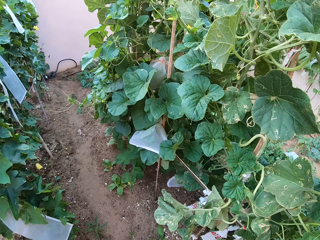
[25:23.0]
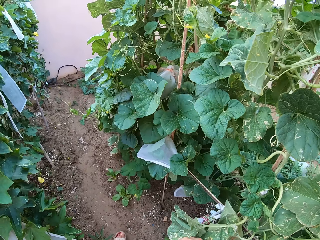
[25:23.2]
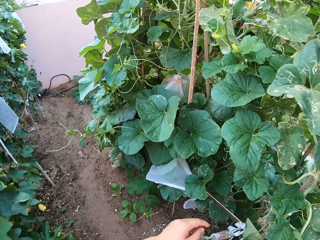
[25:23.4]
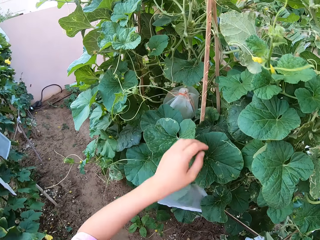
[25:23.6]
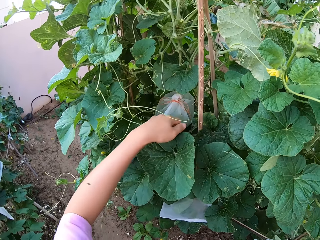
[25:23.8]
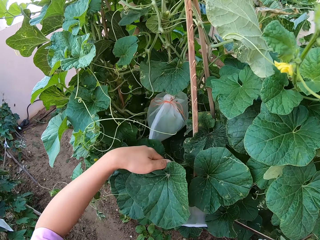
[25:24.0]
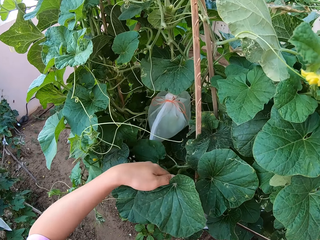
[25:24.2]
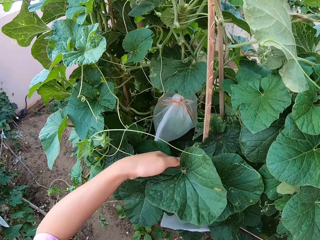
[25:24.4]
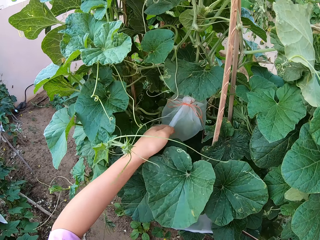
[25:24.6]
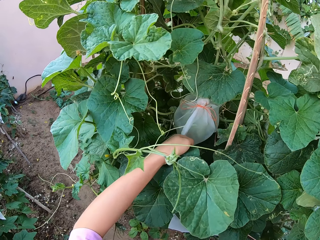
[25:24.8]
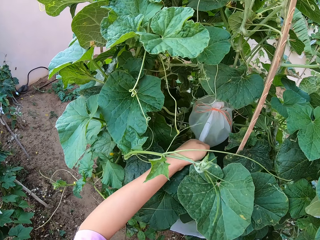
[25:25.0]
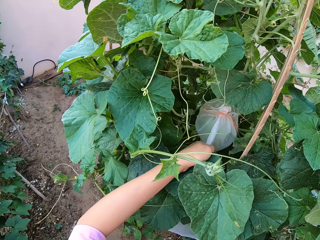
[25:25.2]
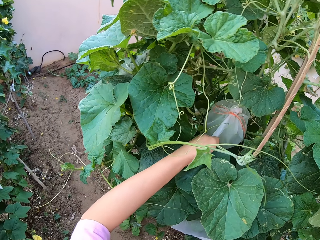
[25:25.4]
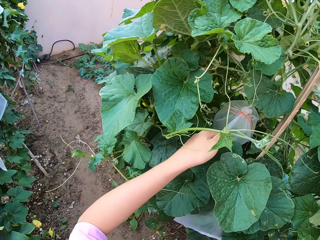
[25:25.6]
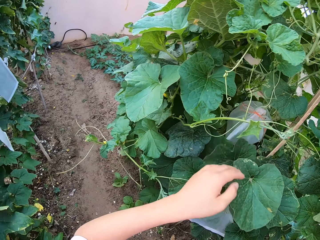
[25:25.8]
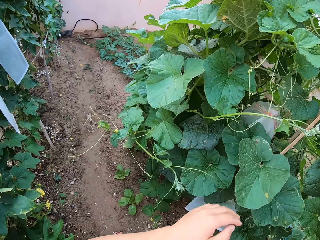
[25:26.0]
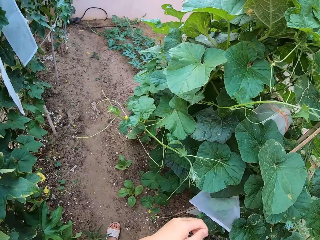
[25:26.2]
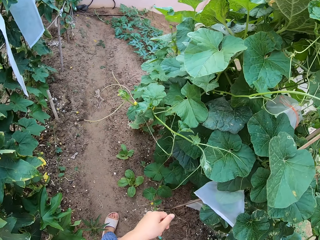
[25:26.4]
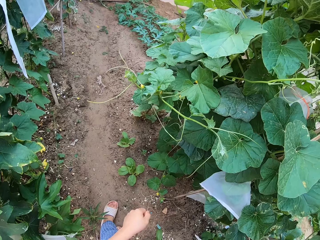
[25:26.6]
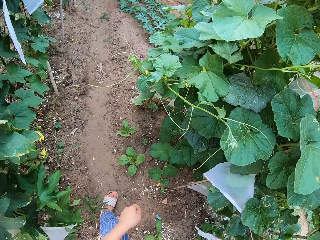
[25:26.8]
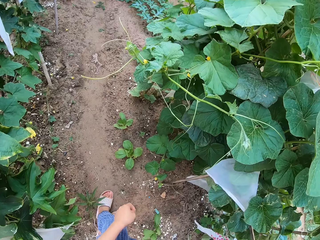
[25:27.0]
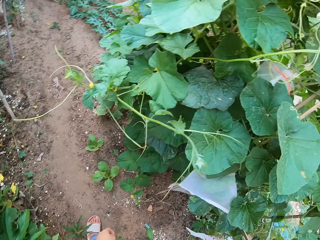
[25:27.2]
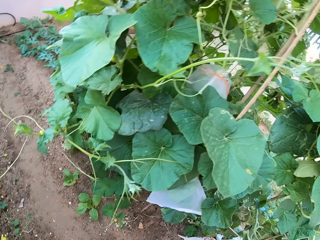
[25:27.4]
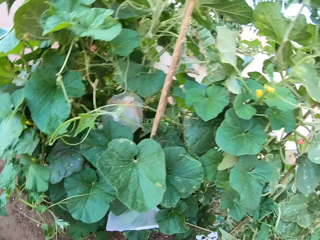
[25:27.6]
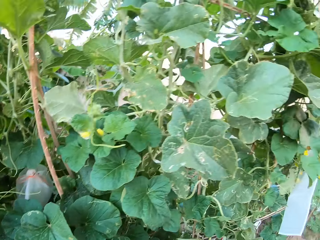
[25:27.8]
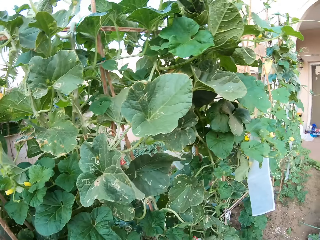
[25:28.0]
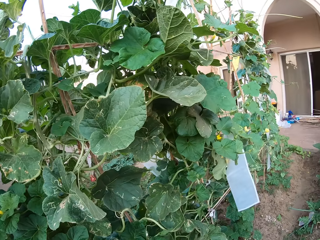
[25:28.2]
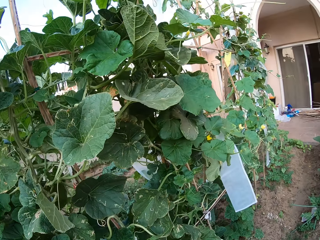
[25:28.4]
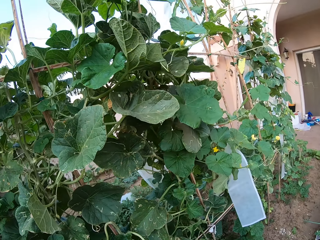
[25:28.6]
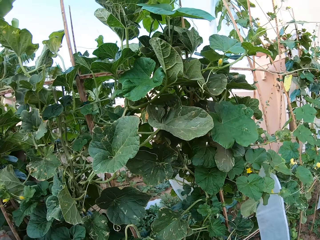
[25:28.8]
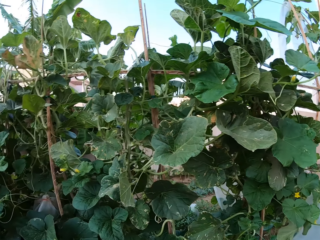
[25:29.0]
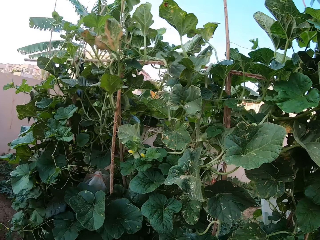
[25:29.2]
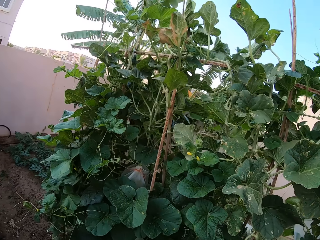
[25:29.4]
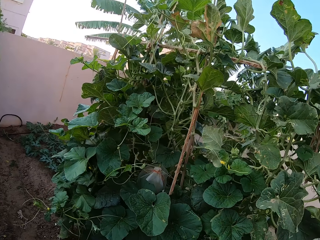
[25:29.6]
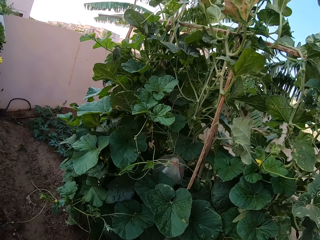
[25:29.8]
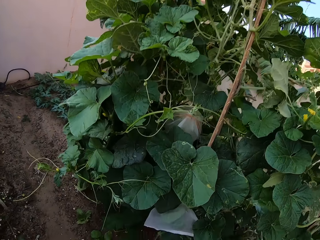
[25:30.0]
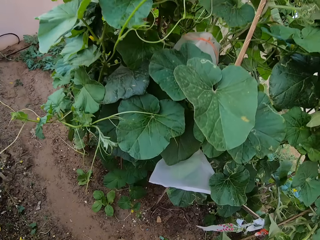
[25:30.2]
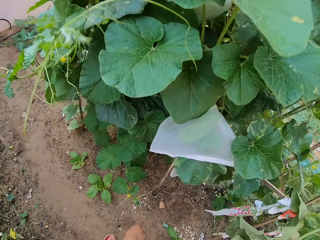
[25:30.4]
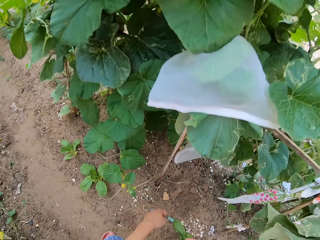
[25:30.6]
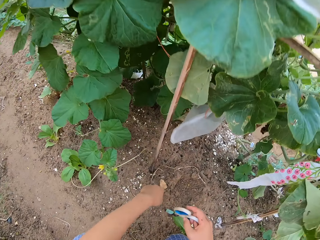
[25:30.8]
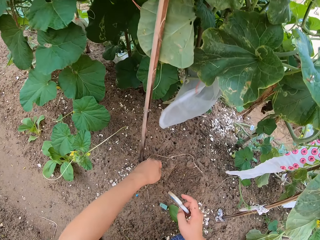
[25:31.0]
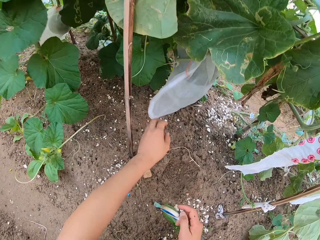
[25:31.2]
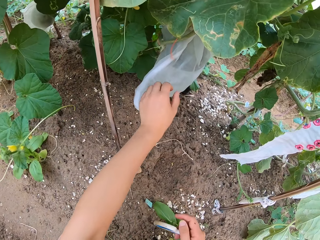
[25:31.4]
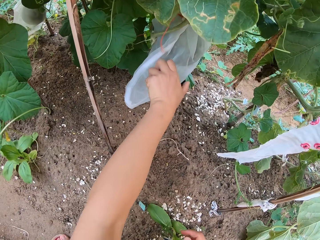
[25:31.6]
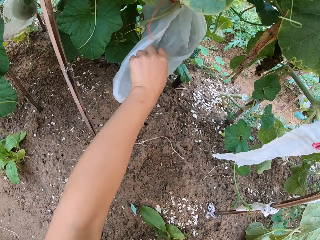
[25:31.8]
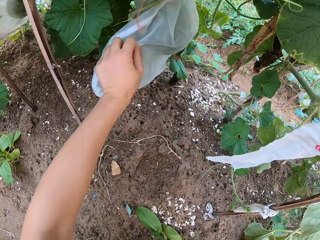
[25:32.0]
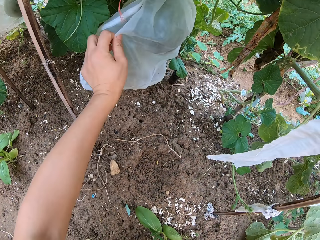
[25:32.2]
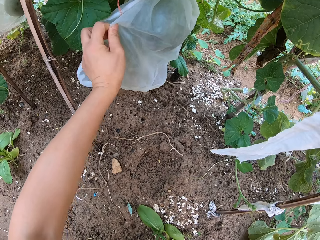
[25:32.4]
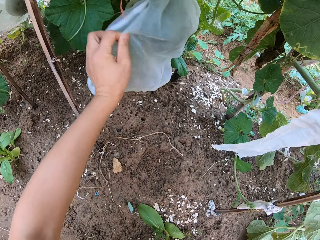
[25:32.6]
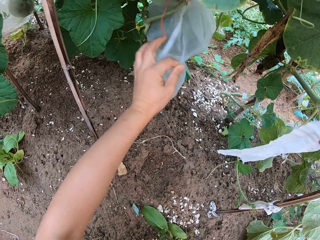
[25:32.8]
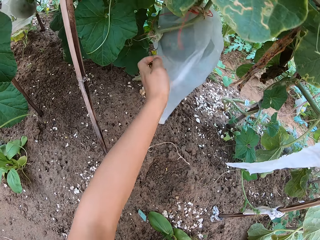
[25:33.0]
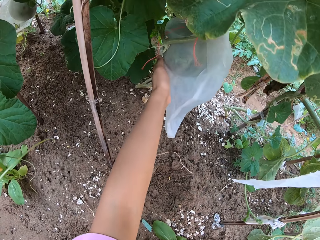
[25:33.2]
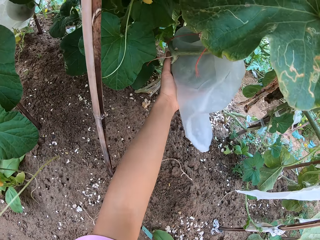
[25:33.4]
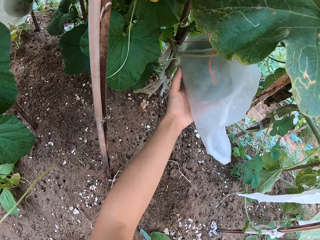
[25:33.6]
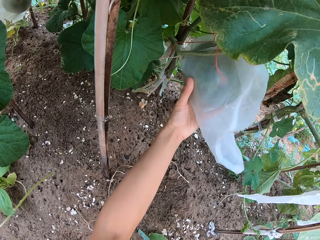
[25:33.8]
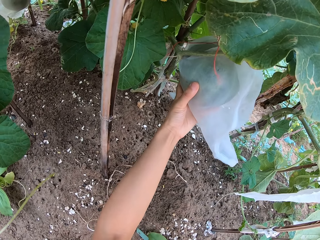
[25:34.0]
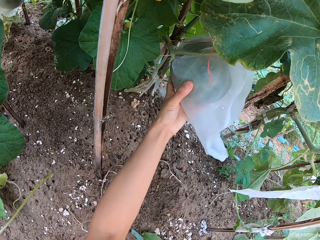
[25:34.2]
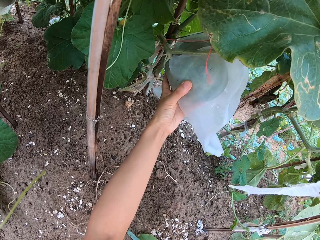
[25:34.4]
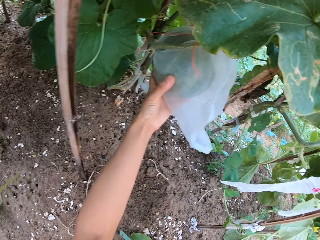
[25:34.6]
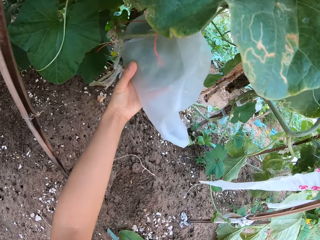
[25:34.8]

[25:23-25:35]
The camera wearer touches the plant leaves. They touch the cellophane bag. They bend down. They touch the cellophane bag. They hold the melon in the nylon.

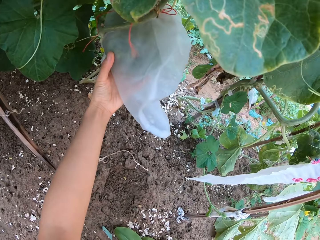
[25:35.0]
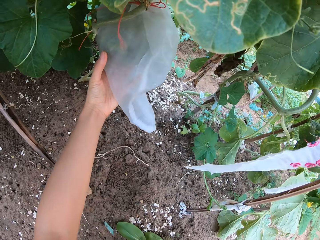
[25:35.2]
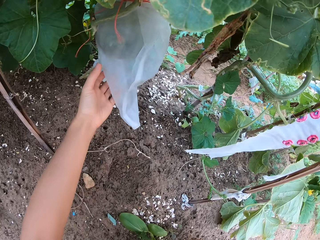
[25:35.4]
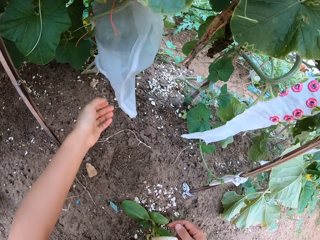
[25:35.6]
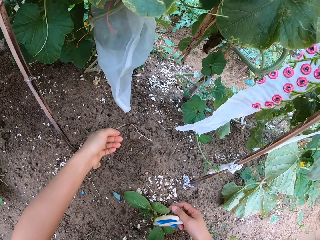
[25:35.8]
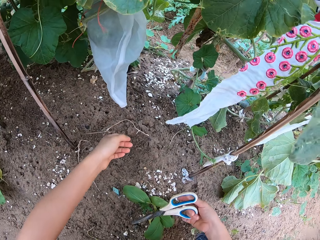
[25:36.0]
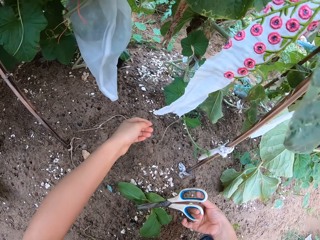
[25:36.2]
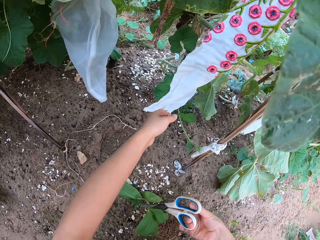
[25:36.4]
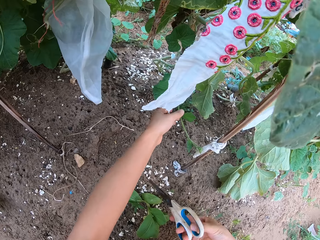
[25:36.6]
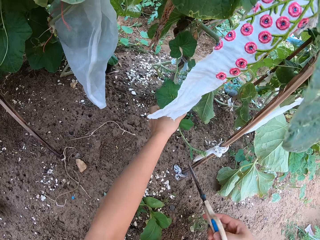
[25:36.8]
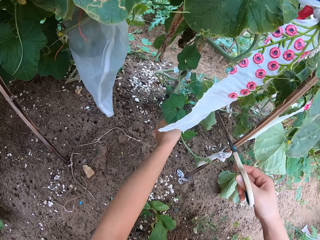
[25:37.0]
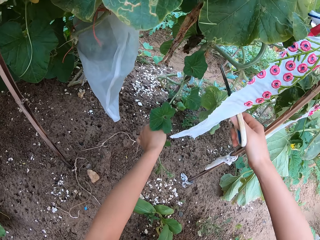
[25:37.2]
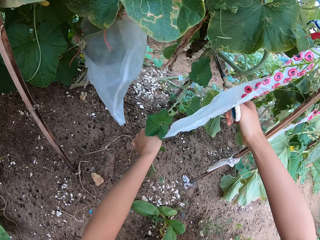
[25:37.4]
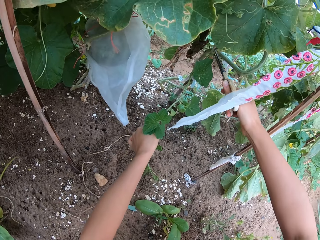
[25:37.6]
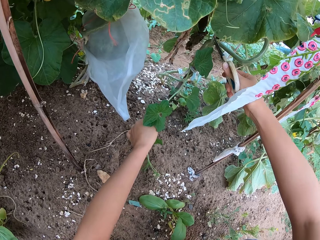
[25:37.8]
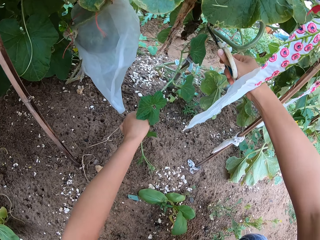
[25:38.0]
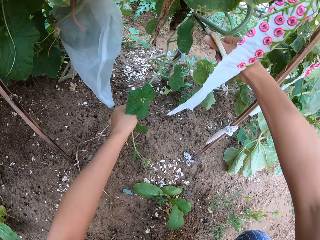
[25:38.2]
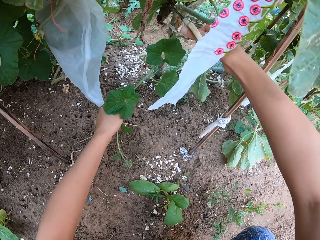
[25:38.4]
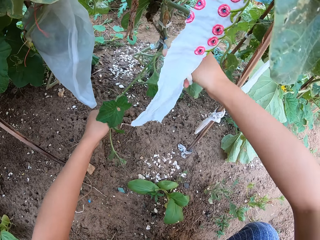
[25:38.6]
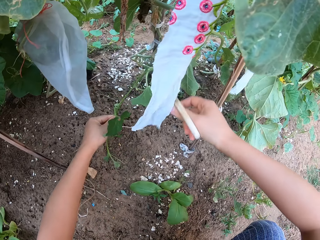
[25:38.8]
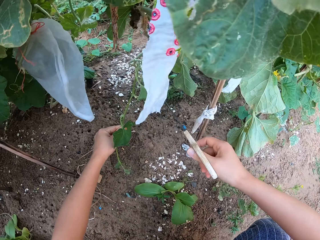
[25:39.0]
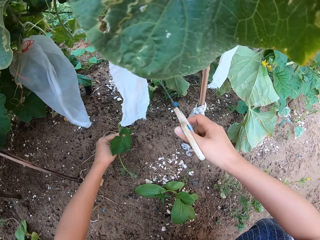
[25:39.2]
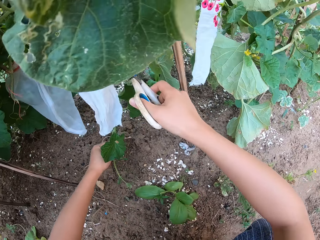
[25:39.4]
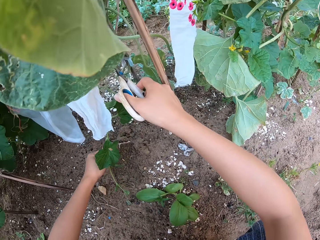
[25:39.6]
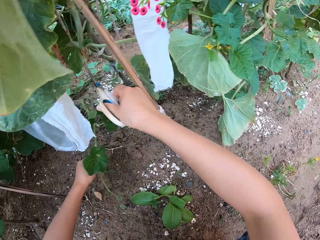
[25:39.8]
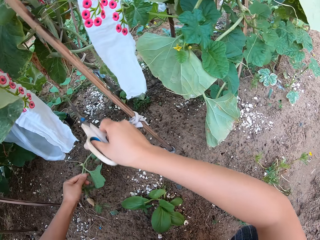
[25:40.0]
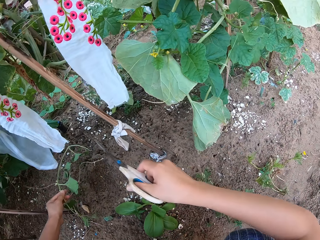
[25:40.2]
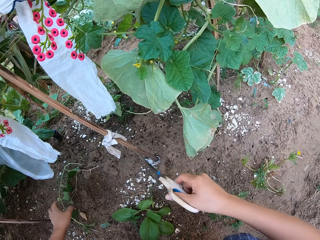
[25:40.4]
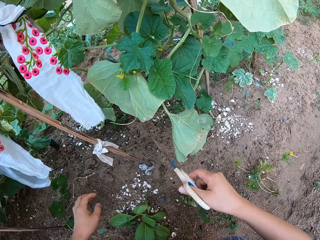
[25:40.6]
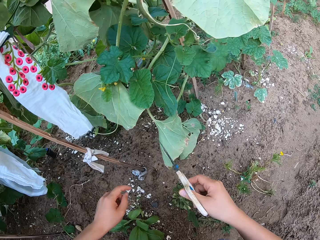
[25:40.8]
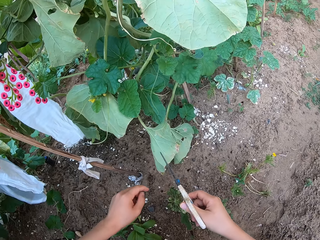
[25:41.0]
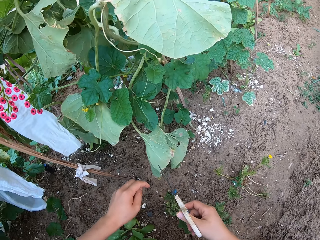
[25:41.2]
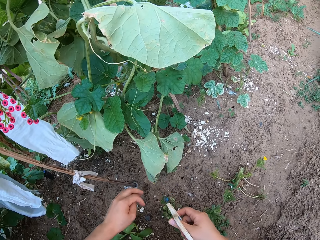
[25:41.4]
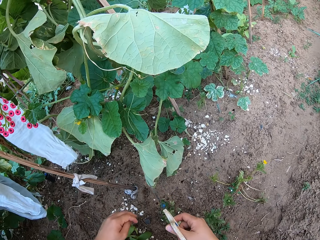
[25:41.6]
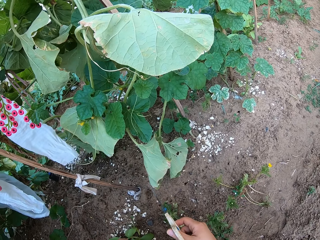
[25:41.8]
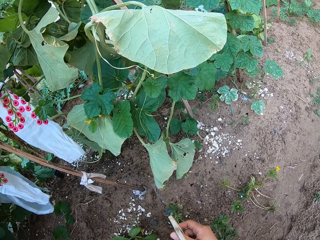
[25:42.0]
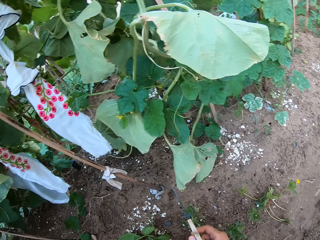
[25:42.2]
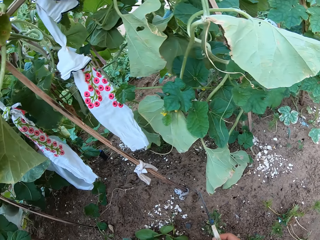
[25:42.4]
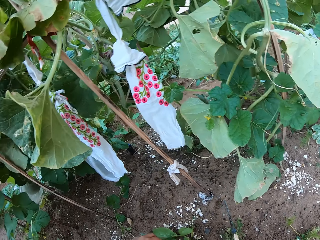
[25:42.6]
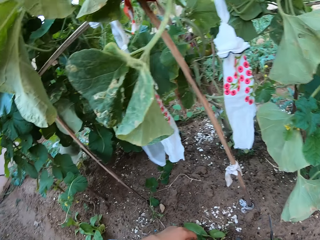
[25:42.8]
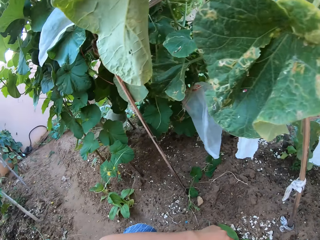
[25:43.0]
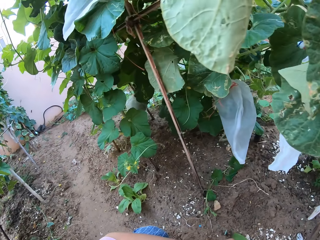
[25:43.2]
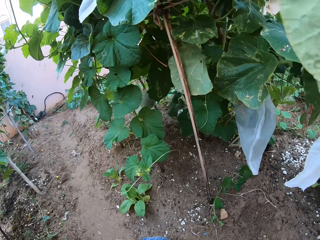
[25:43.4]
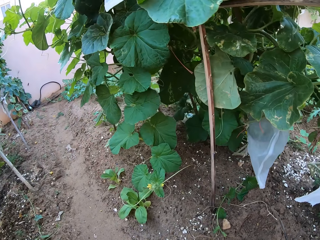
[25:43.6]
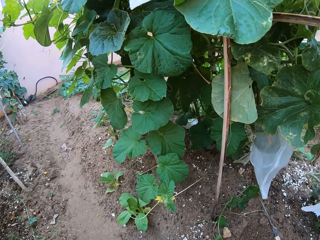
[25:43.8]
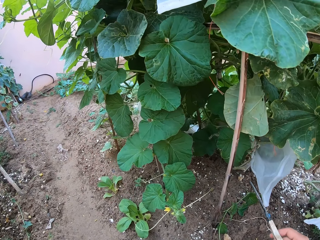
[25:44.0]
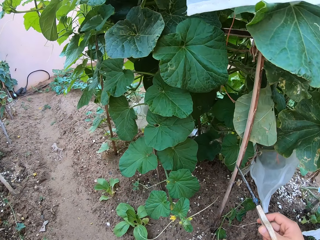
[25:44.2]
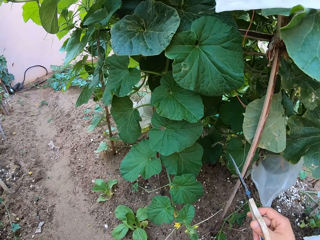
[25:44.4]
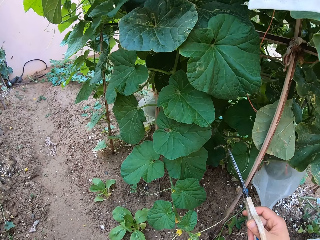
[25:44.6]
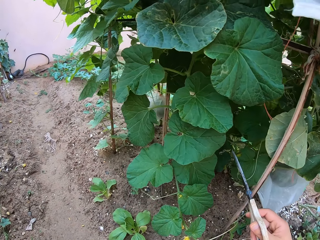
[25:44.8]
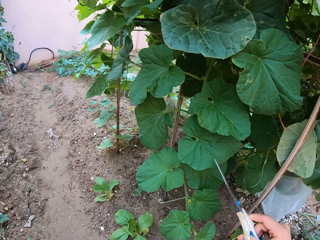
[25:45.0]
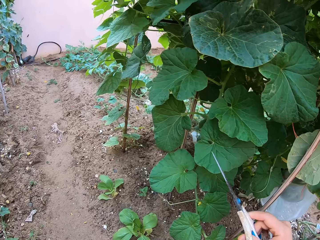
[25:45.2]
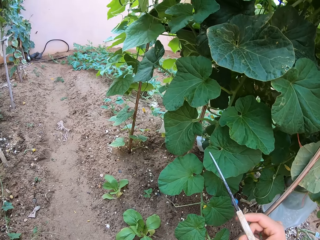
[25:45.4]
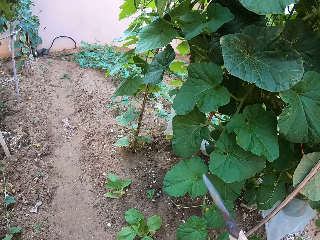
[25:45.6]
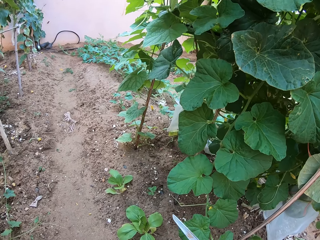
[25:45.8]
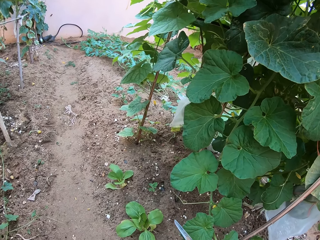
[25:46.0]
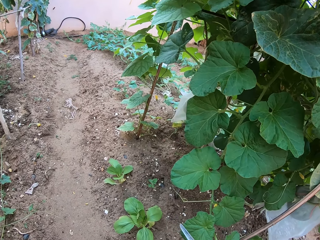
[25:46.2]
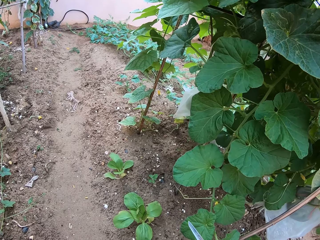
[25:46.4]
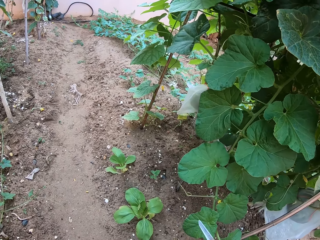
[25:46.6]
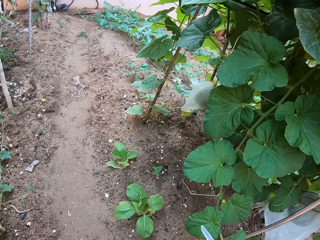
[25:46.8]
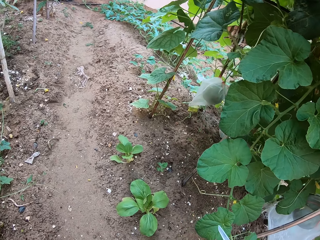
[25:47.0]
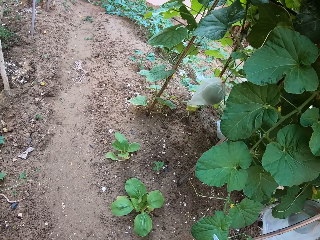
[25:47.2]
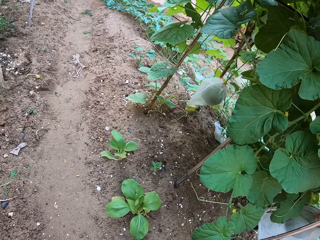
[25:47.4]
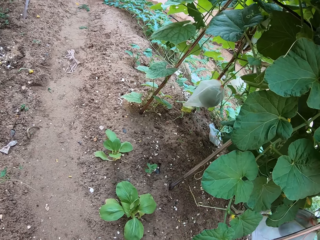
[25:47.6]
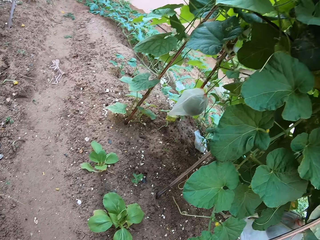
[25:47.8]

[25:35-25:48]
The camera wearer prunes the plant branch with scissors. They drop the branch down.
